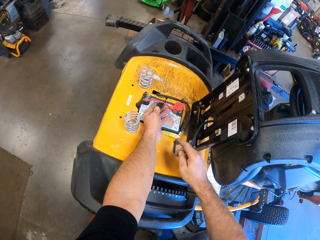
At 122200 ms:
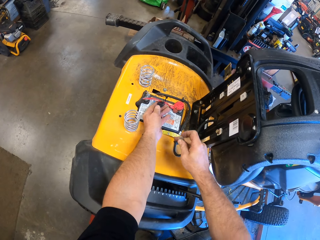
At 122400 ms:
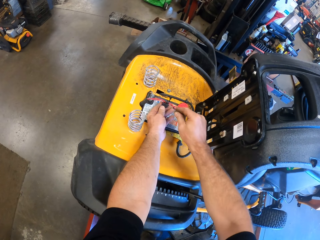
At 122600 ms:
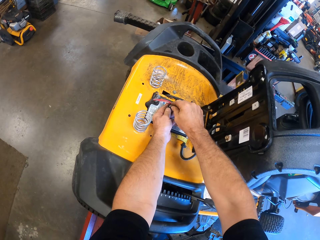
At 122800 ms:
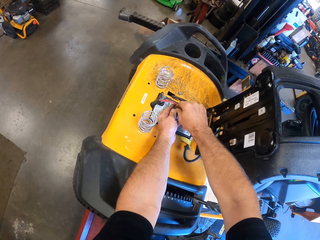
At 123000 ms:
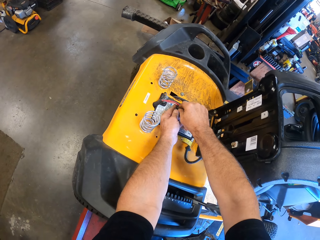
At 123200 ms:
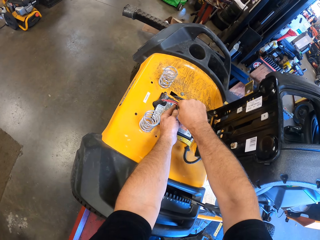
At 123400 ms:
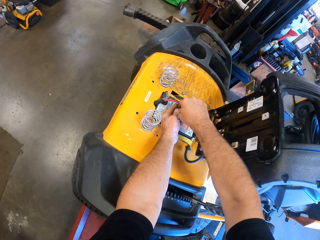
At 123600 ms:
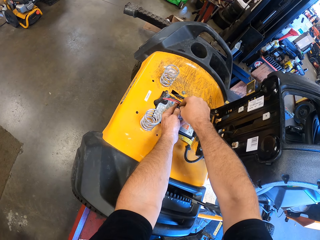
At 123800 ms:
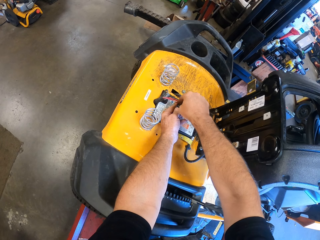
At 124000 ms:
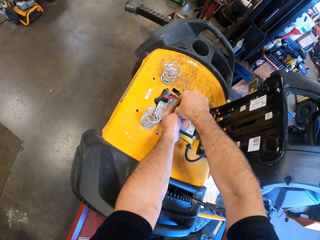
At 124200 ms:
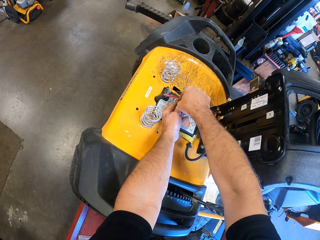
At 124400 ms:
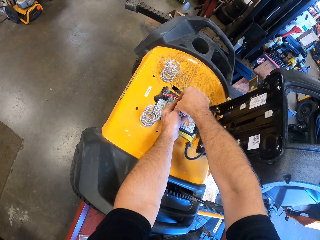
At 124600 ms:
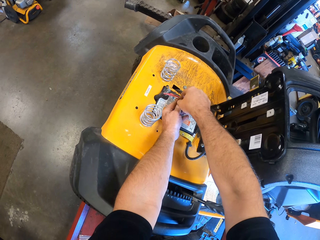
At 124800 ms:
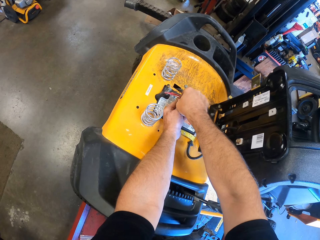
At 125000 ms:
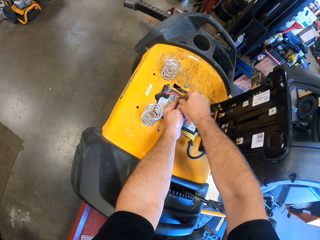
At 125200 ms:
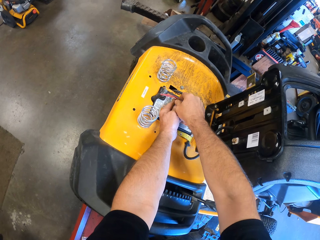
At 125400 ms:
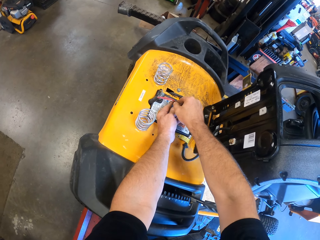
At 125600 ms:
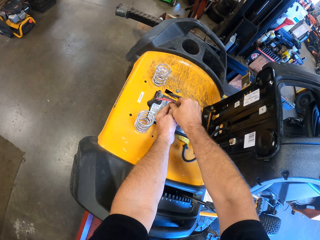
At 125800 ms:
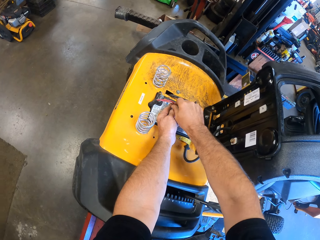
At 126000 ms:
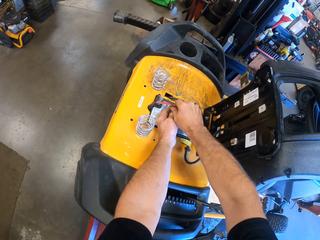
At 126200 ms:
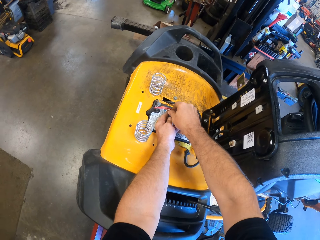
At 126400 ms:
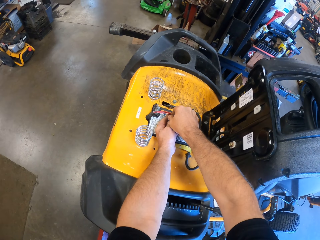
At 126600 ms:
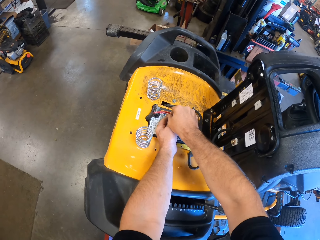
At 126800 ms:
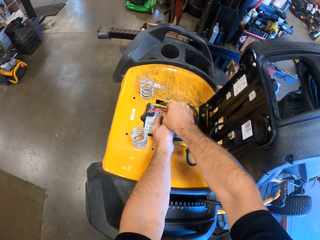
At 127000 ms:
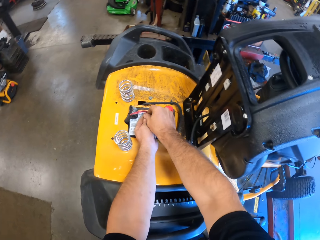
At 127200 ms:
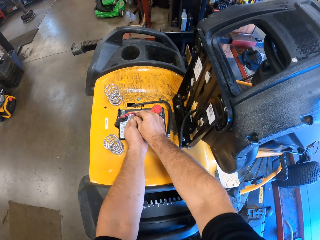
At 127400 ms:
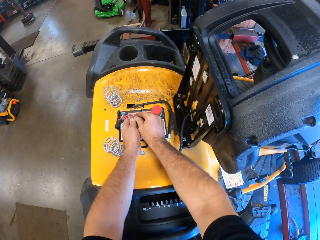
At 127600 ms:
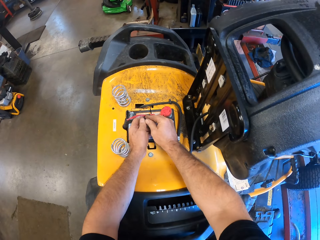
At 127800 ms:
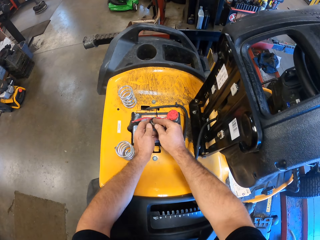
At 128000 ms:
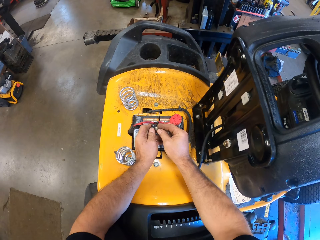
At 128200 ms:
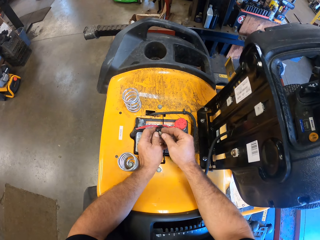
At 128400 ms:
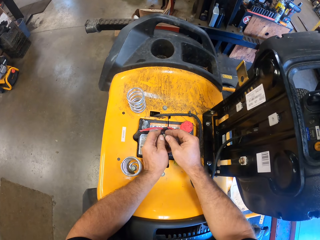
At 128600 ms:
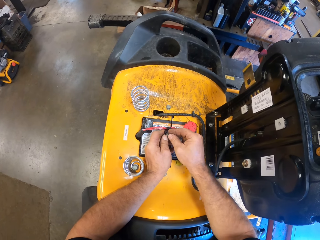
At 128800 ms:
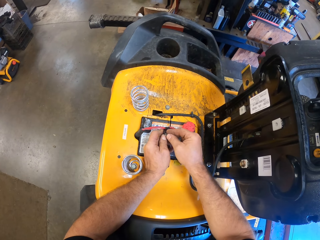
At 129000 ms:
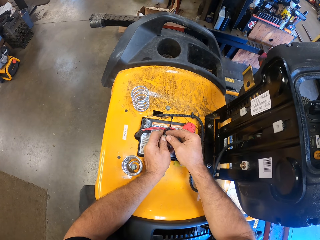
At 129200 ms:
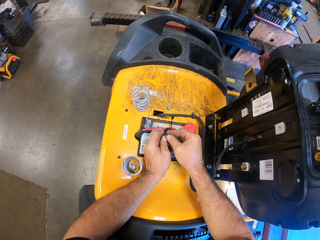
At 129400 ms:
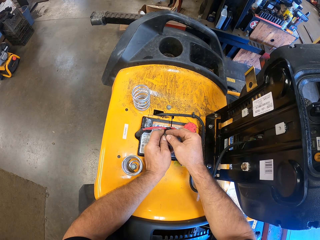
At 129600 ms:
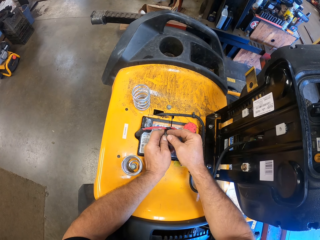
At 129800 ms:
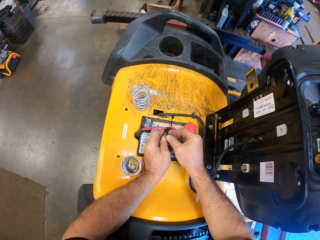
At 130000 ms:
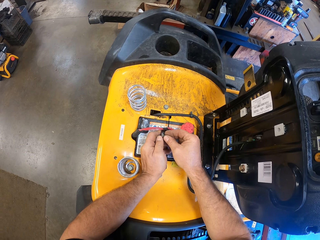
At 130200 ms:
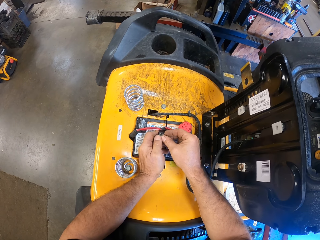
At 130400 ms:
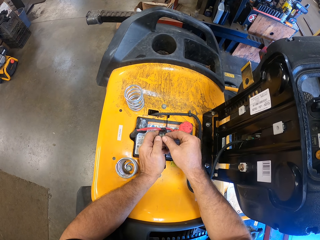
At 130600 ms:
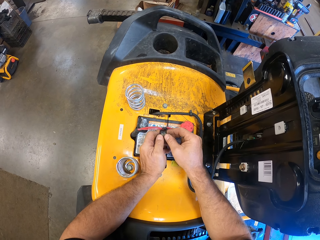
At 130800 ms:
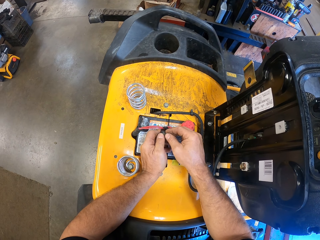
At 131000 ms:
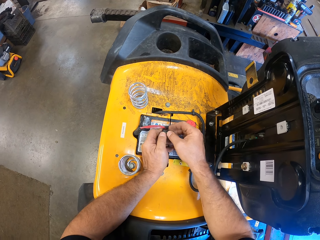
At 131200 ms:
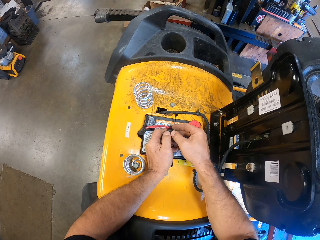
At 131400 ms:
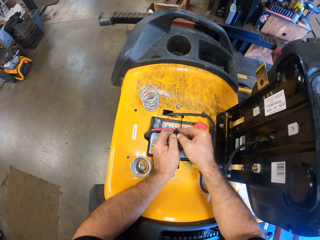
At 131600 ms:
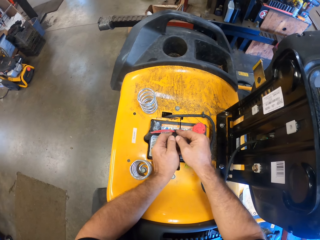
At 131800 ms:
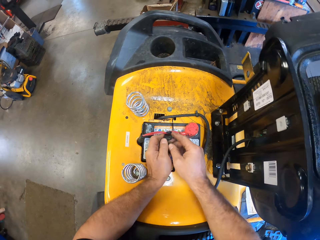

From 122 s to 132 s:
The camera wearer fixes a car fuse in the lawn flite.

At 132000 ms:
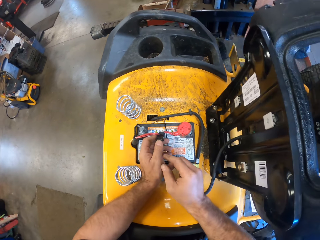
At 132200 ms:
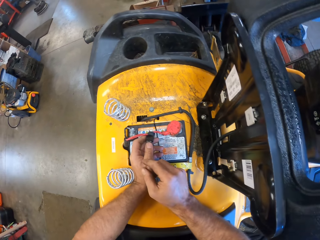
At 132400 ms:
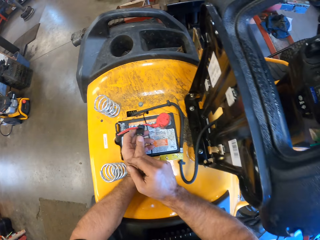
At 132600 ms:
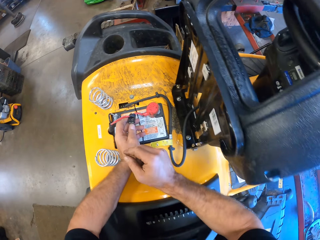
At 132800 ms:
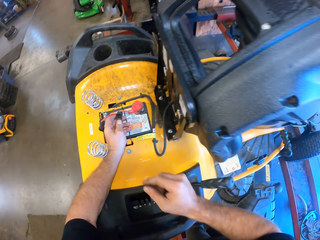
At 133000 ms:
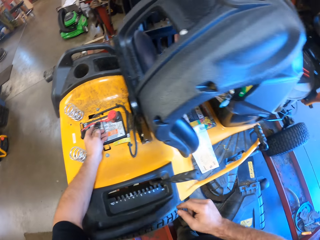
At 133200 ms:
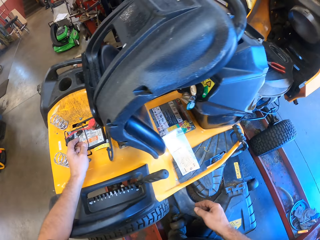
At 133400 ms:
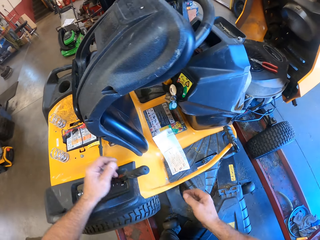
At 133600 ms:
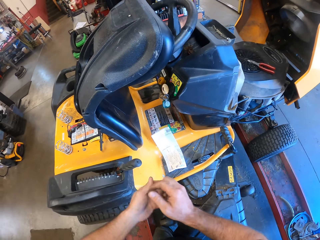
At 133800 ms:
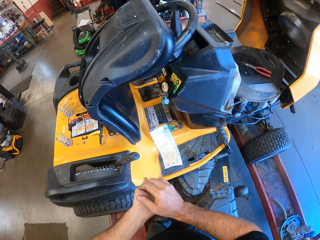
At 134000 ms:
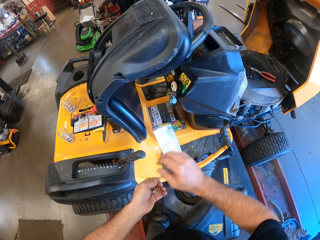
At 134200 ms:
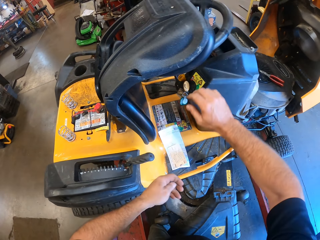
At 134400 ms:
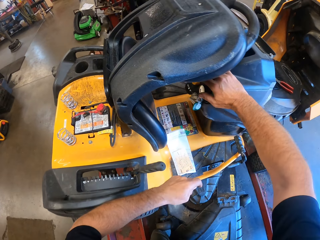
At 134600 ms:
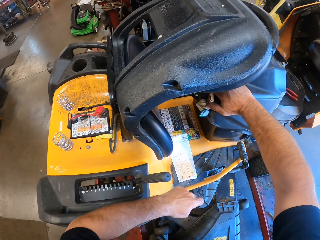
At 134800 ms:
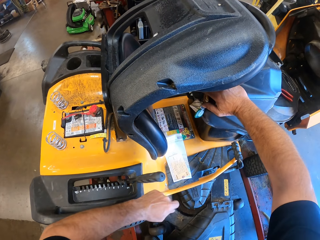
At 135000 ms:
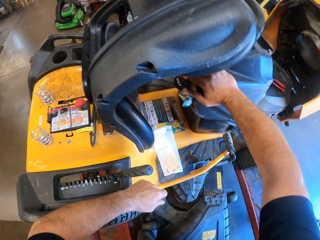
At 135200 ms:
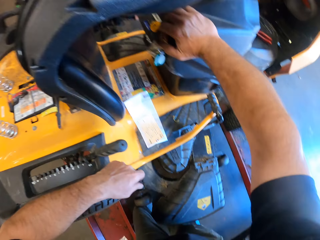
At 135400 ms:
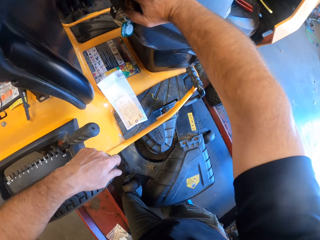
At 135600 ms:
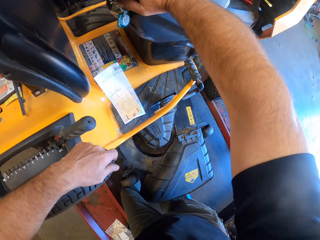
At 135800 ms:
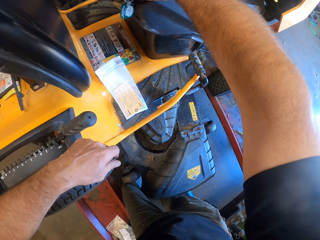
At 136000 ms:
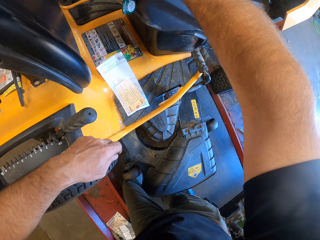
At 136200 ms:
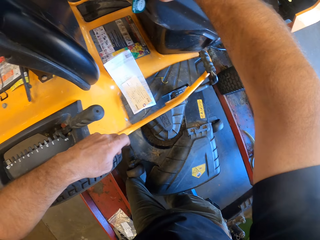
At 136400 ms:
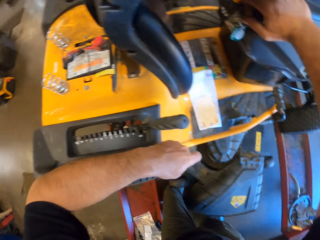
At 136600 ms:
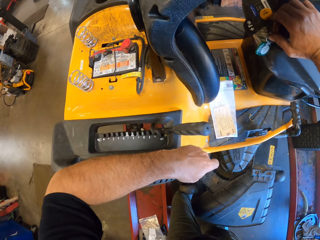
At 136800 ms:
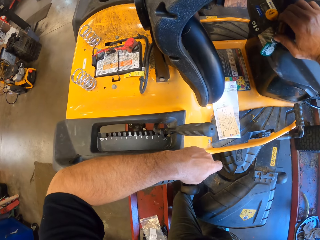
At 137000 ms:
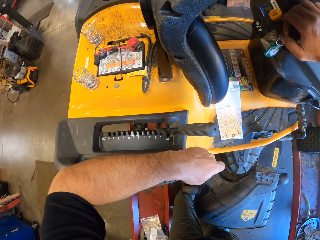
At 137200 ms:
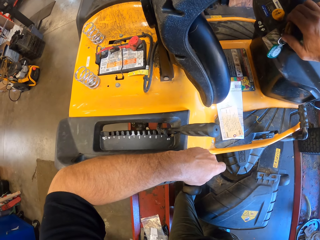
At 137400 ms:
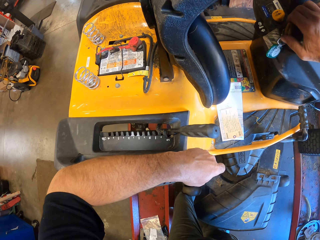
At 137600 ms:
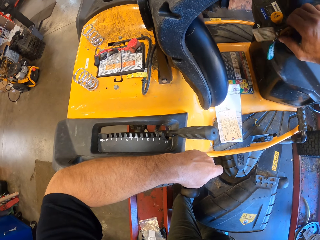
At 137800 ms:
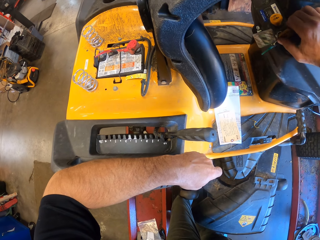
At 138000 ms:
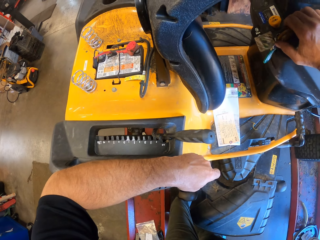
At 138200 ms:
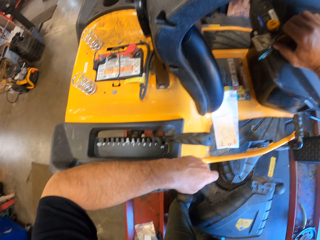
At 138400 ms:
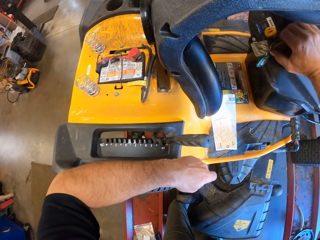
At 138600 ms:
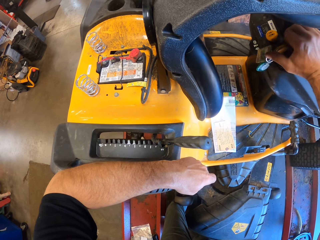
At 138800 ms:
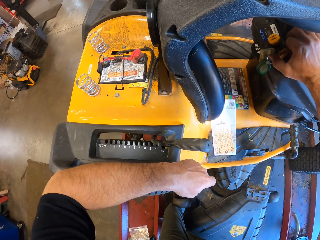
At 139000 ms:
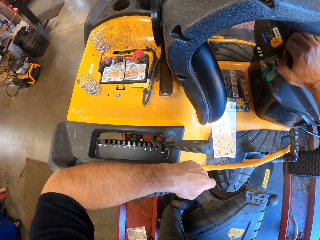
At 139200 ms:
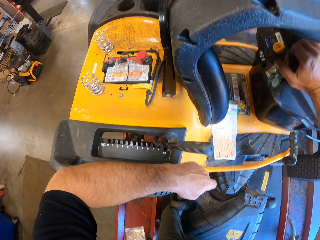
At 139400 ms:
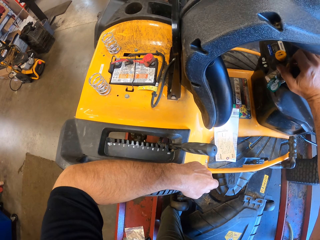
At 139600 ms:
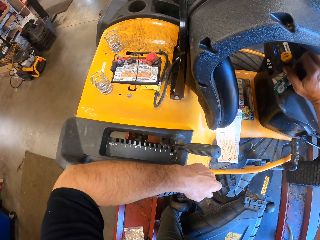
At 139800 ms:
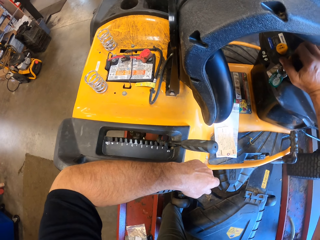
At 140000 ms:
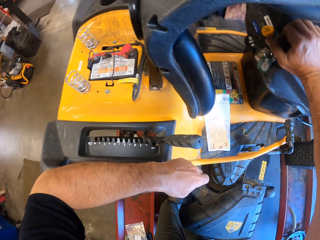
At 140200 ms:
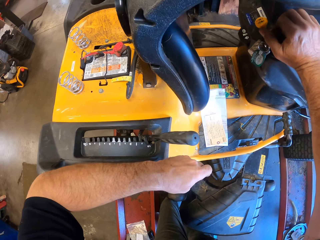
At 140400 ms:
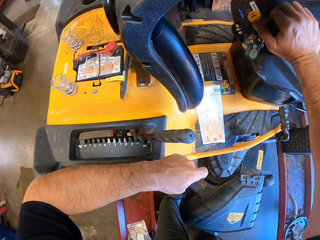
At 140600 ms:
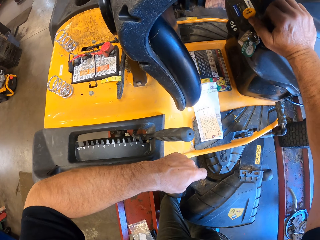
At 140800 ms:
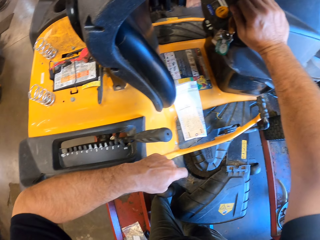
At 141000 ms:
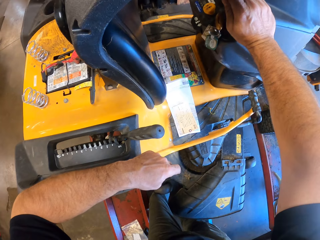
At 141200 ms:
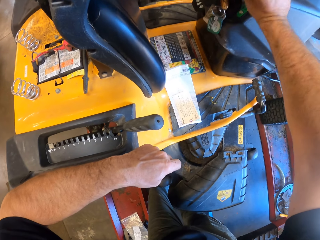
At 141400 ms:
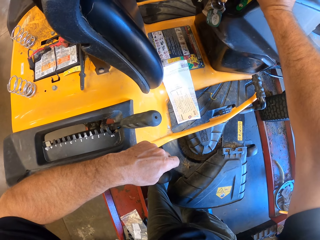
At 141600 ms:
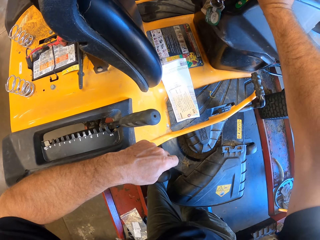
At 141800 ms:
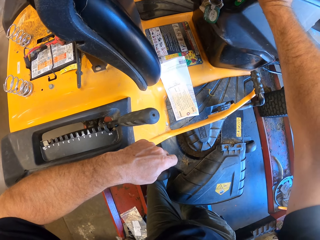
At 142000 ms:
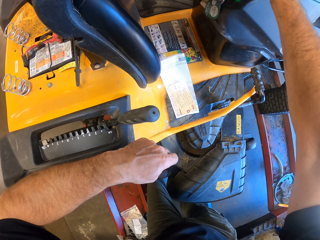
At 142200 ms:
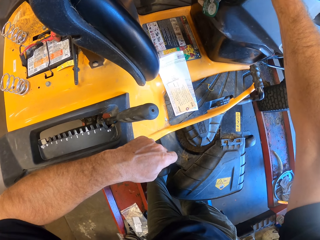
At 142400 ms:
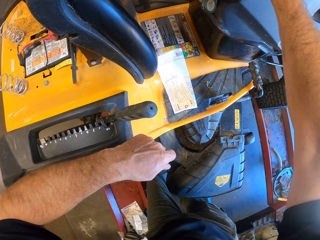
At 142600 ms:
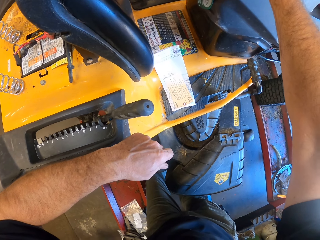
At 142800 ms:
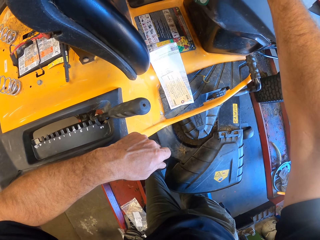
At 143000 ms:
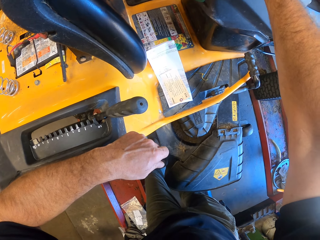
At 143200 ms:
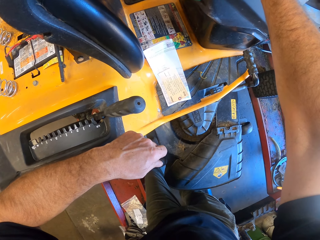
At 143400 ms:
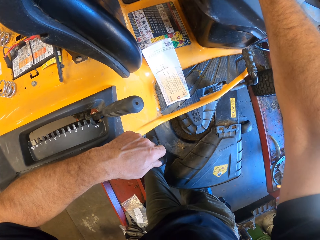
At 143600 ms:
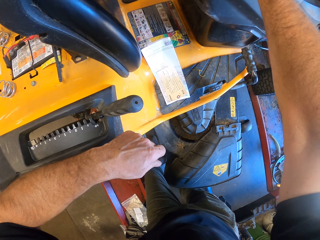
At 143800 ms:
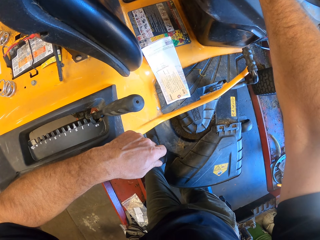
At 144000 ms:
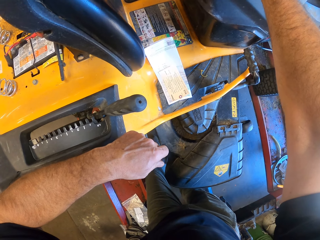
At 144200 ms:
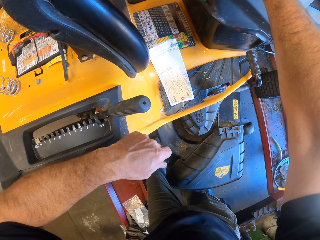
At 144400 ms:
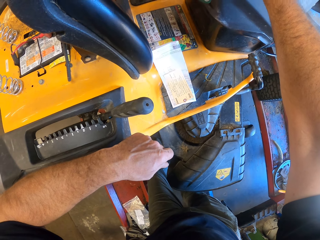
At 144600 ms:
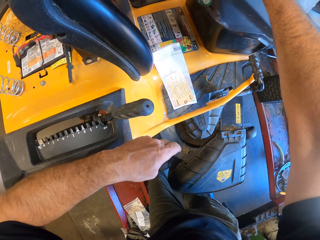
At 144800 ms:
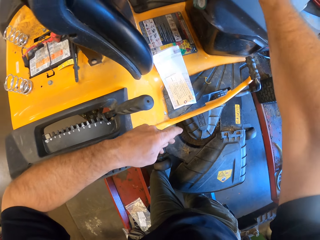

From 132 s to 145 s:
The camera wearer moves the car fuse from the right to the left hand. They touch the lawn flite key, lean the left arm on the lawn flite and look at the lawn flite. They hold the key in the motor ignition.
